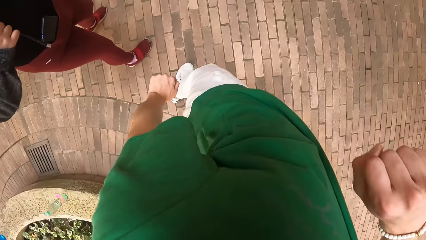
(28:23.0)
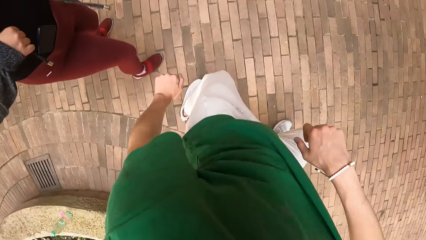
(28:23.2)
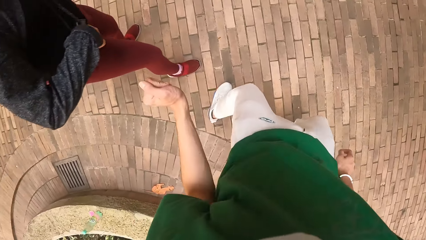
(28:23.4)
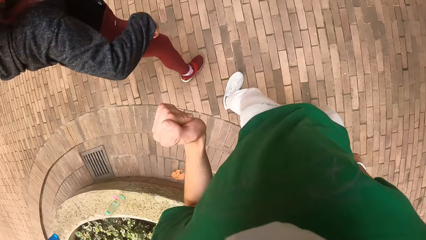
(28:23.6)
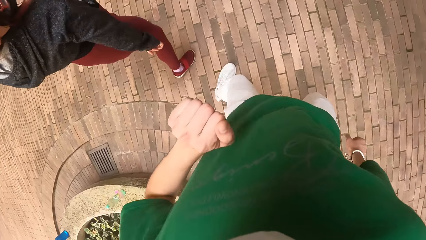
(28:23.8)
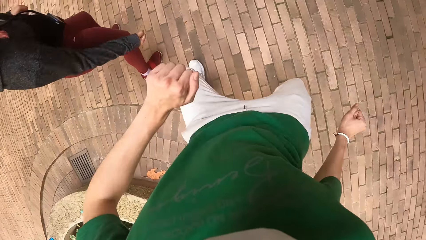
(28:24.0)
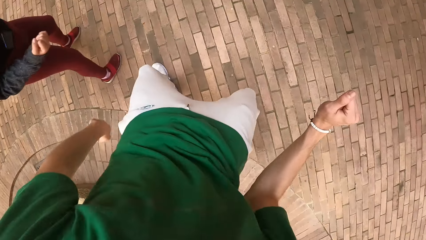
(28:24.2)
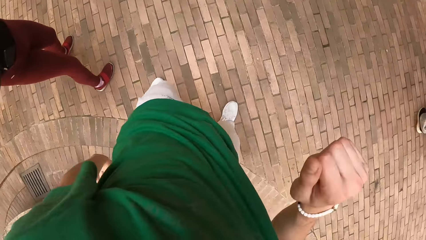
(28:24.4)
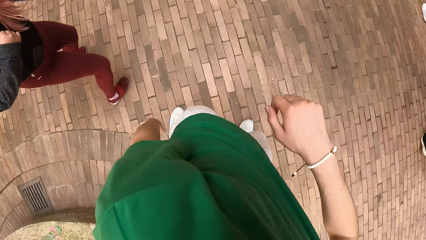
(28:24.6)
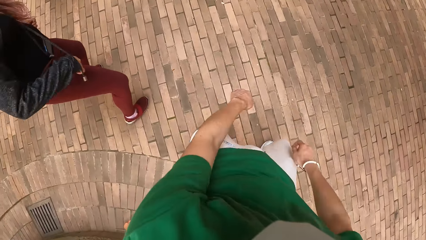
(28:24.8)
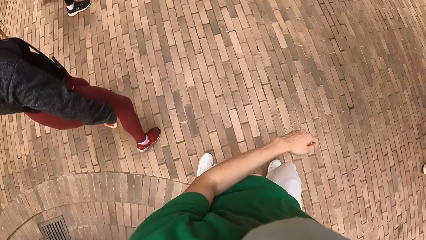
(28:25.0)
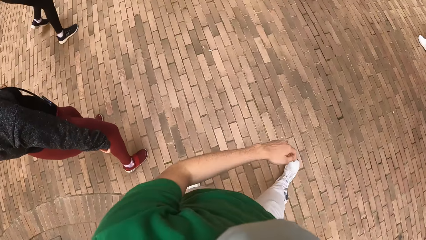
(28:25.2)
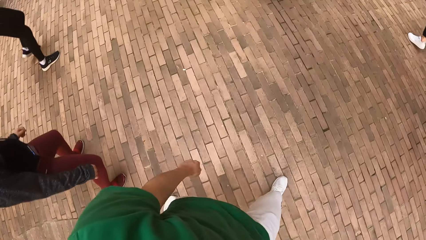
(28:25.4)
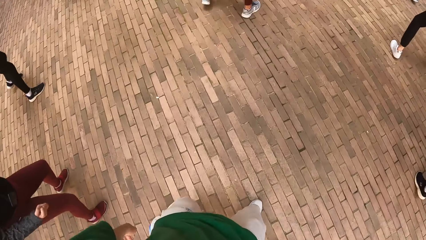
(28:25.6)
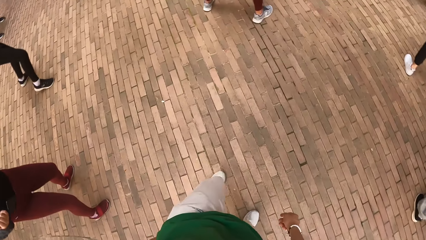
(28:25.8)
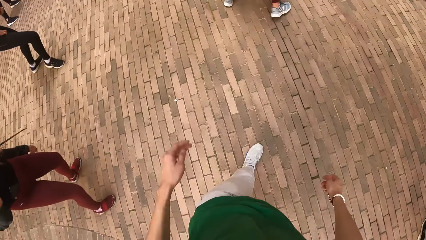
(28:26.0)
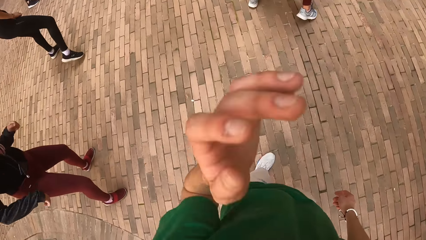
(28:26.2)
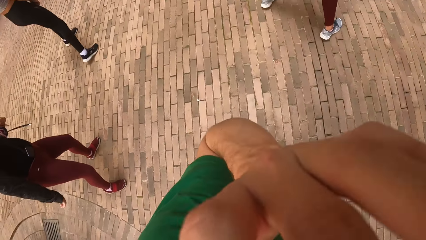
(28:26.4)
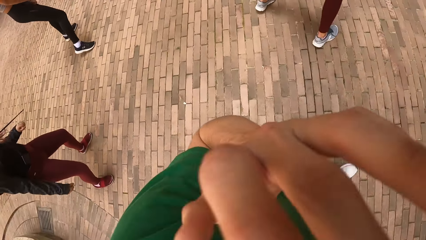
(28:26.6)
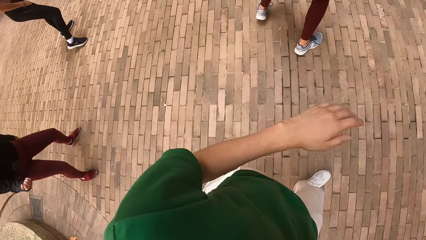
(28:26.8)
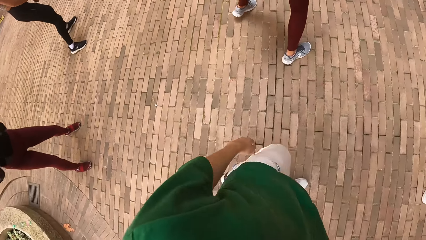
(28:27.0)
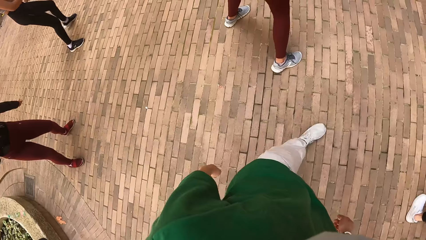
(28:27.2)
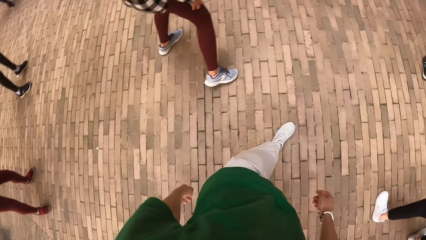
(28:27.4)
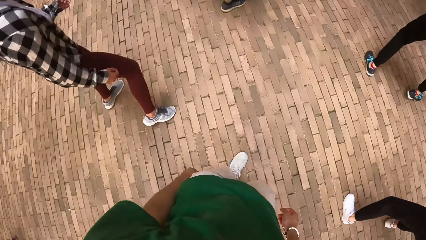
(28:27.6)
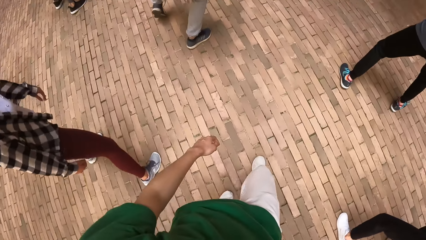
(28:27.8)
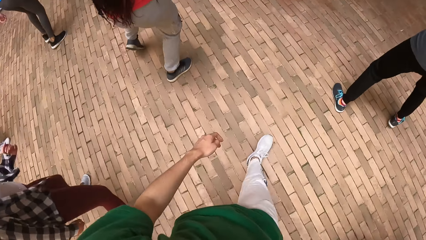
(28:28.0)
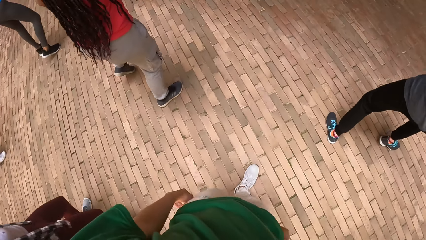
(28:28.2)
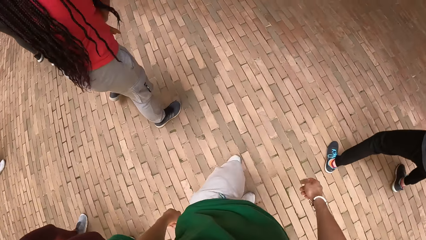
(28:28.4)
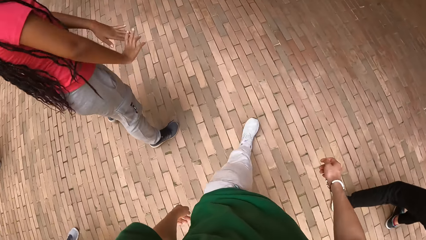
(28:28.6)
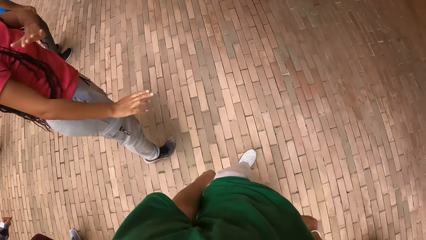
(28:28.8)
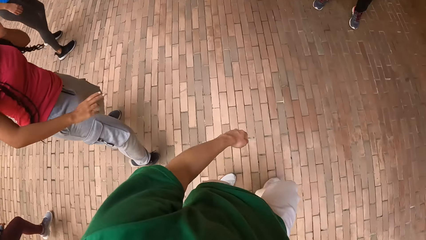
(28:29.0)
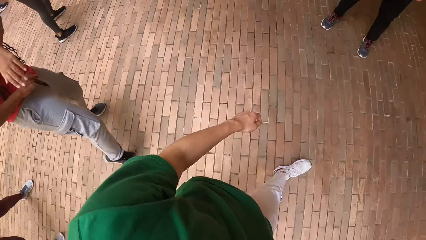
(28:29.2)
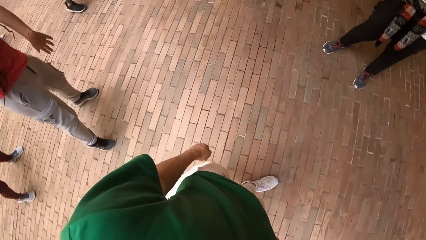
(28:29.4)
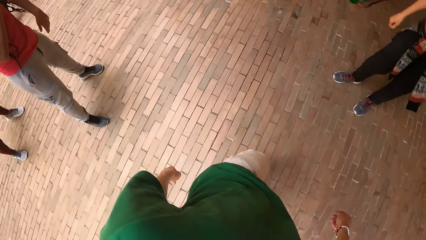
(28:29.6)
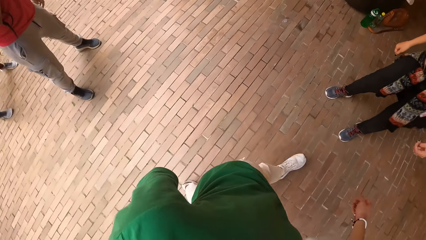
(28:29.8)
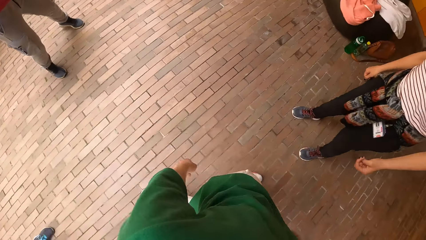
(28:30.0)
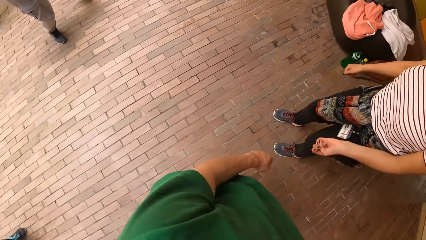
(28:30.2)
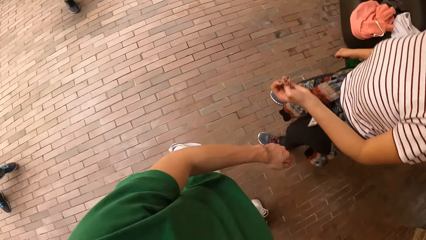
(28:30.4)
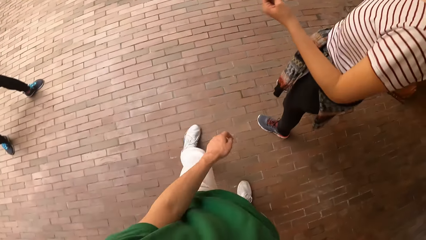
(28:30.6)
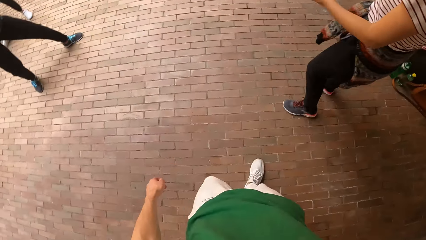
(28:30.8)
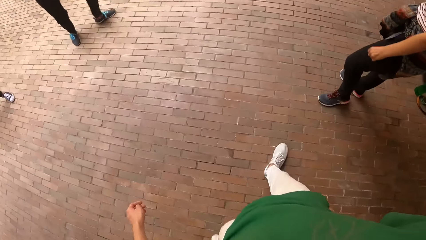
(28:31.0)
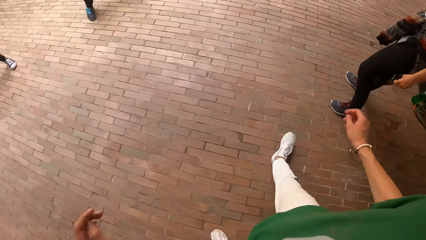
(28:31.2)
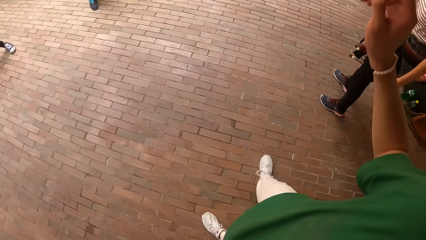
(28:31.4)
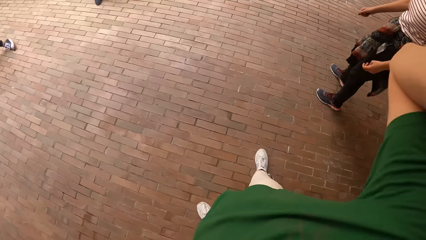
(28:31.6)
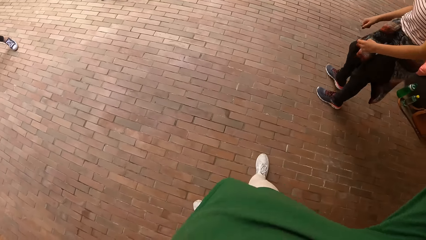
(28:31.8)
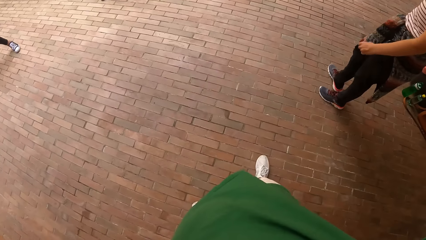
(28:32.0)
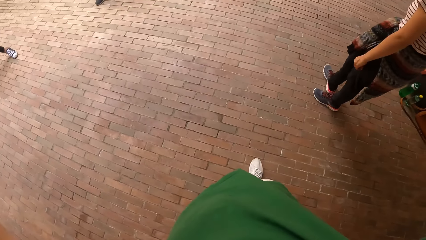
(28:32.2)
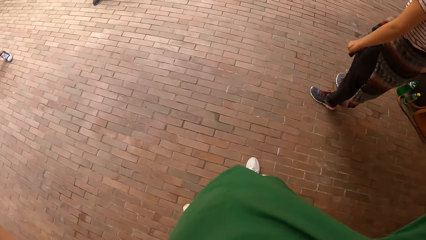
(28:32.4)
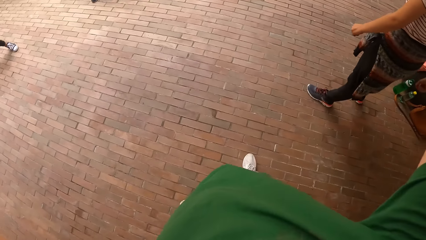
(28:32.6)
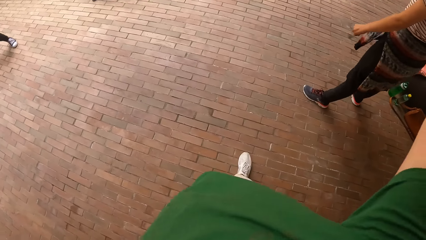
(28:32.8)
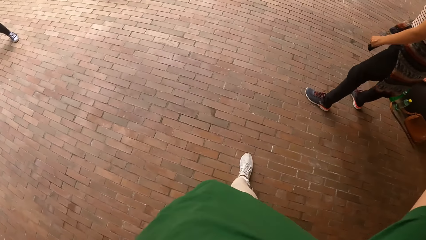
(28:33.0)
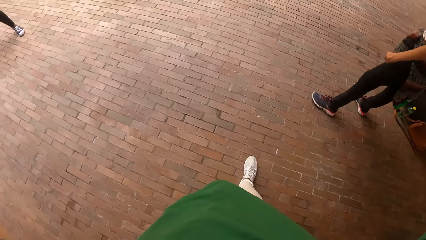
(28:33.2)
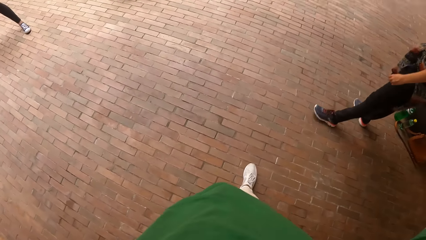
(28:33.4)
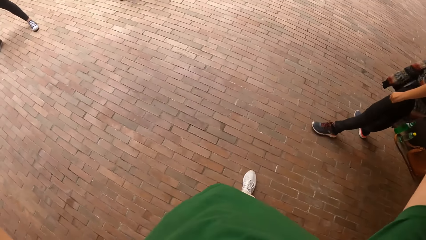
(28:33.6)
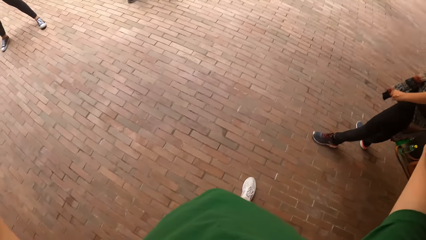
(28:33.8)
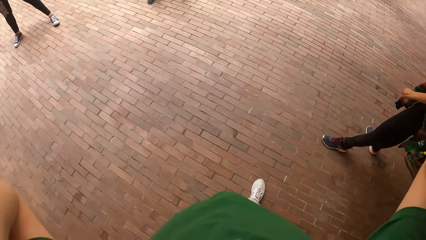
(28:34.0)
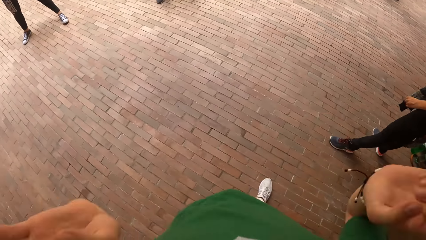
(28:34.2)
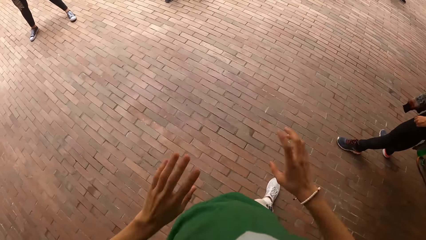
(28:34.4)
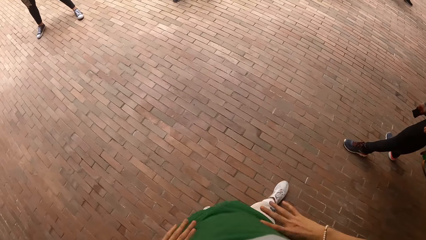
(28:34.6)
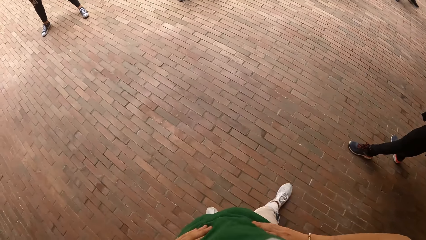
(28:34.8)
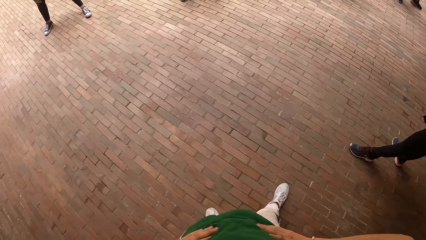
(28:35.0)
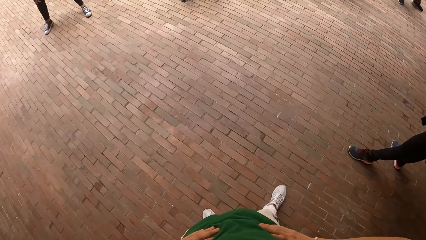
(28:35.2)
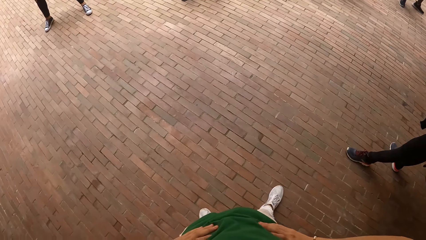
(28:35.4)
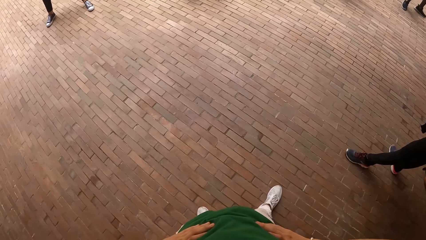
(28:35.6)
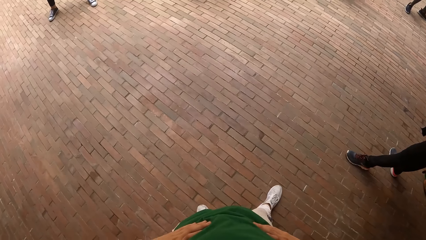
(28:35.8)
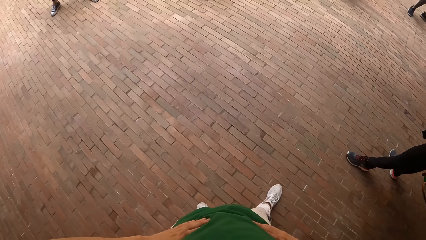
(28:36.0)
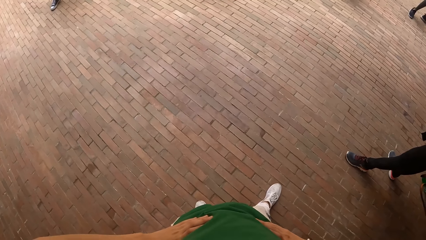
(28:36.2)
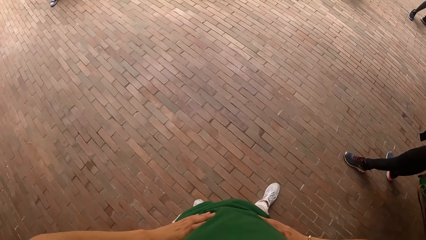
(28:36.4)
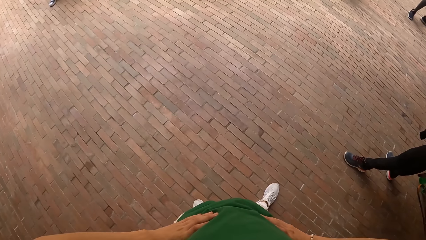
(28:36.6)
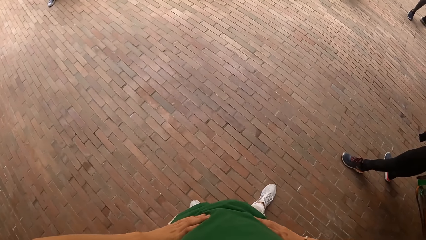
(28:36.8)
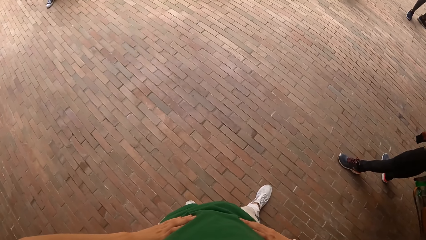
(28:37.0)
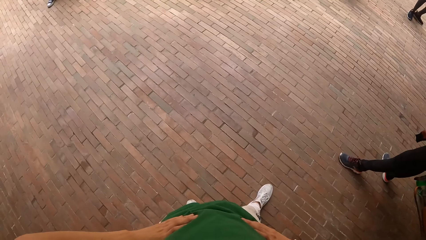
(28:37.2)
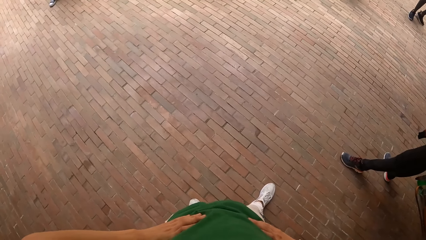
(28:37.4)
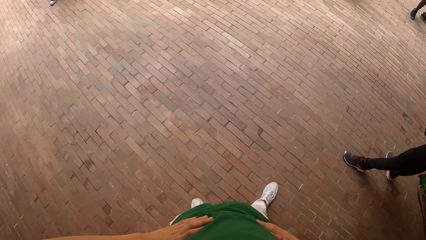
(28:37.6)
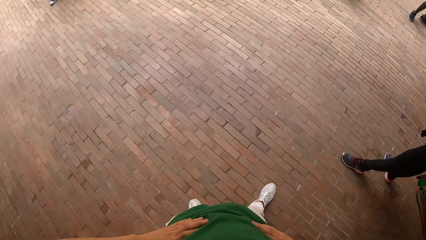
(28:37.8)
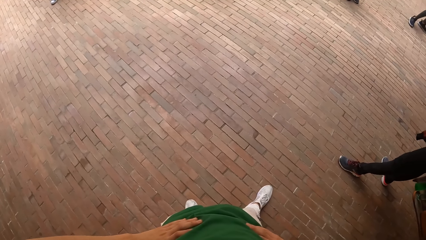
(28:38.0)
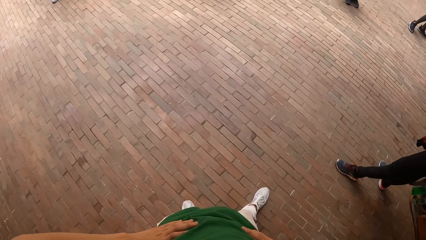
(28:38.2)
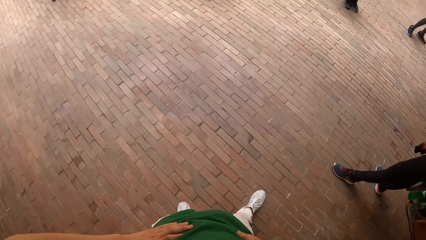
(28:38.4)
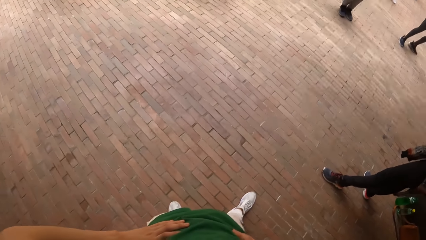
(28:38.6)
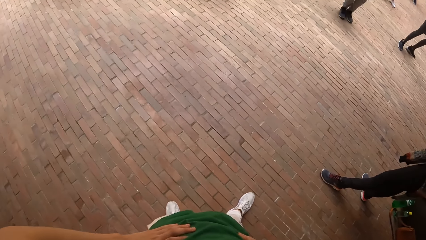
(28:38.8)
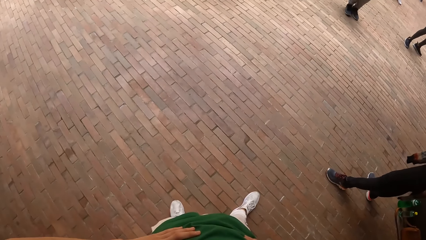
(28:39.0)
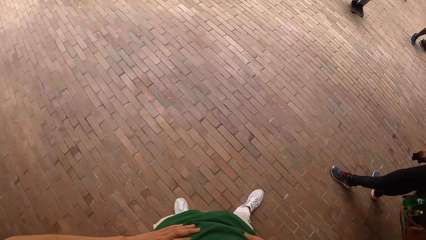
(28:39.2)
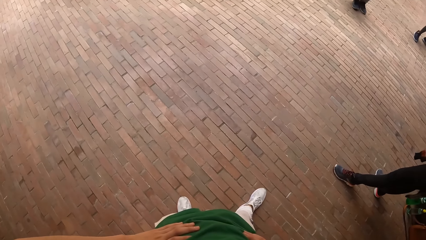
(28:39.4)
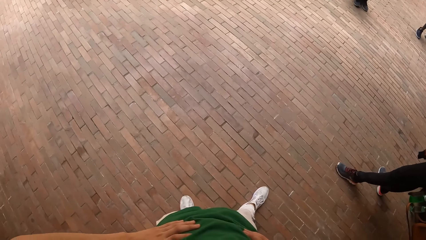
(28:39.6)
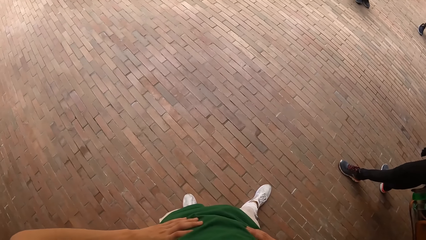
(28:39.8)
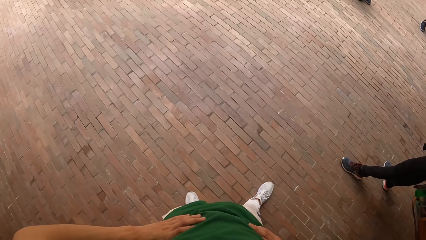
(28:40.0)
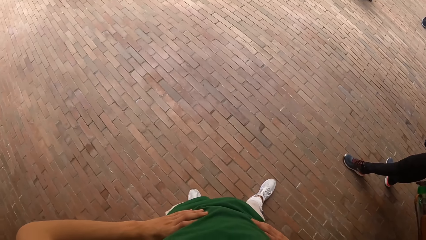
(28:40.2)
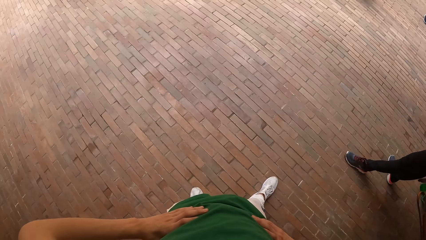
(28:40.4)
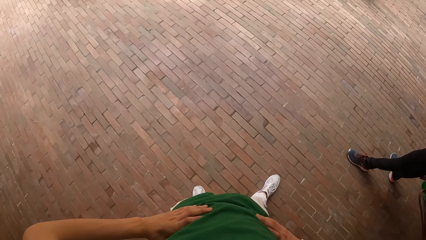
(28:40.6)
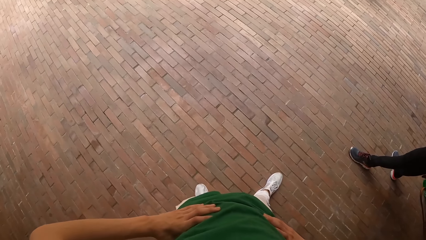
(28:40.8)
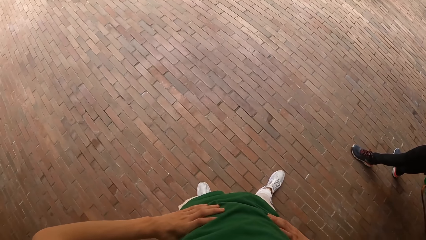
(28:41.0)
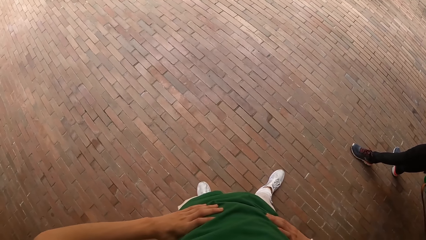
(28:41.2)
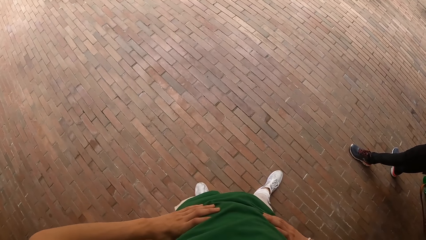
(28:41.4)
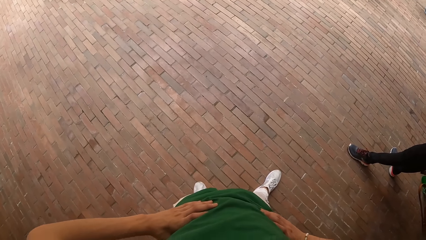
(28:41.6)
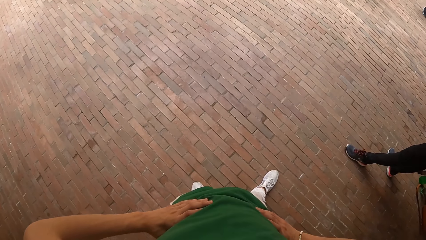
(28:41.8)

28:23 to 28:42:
The camera wearer touches his face with his left hand. He raises his hand up. He walks. He raises his hand up. He holds his waist with both hands. He stands.
